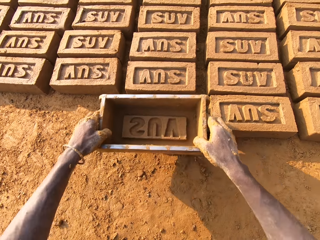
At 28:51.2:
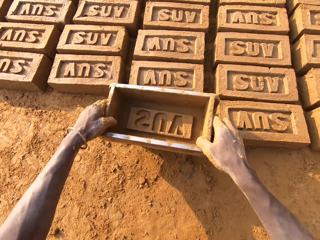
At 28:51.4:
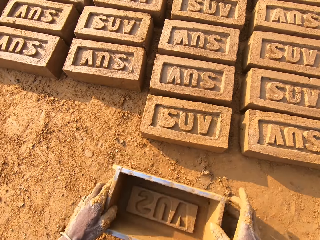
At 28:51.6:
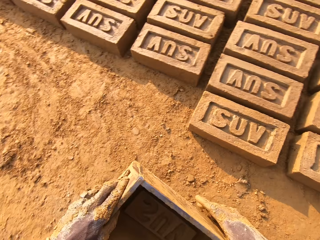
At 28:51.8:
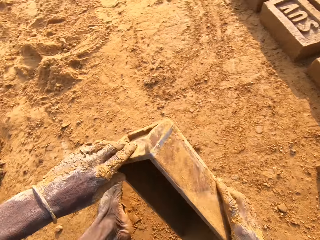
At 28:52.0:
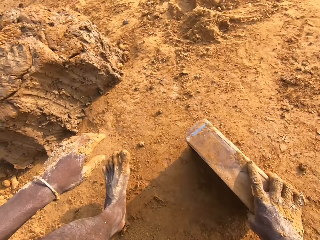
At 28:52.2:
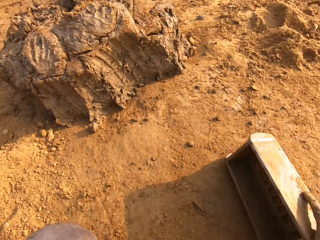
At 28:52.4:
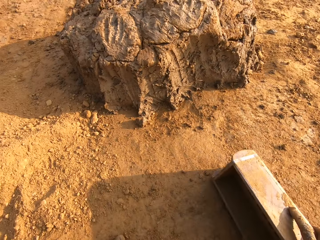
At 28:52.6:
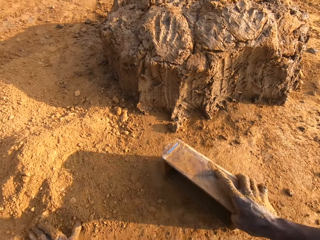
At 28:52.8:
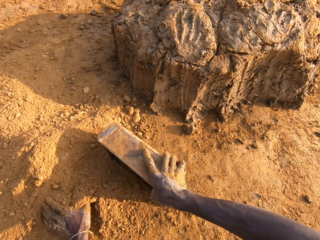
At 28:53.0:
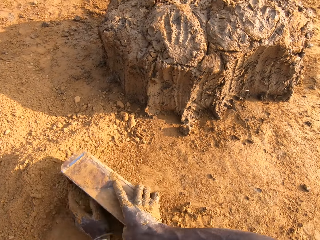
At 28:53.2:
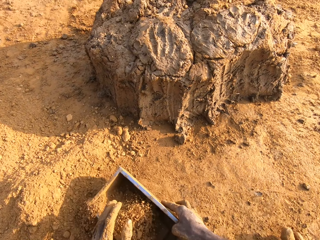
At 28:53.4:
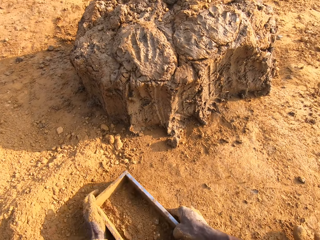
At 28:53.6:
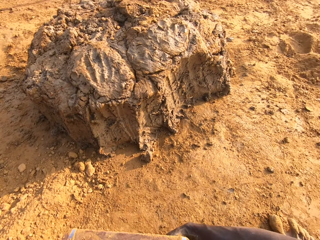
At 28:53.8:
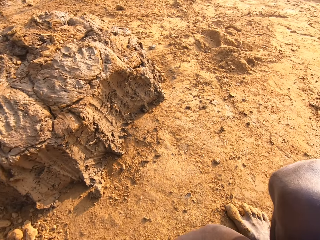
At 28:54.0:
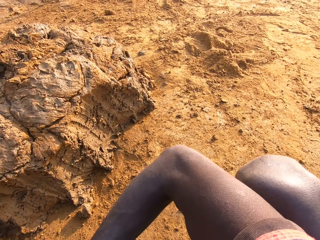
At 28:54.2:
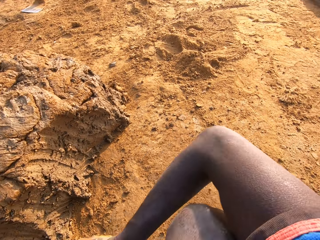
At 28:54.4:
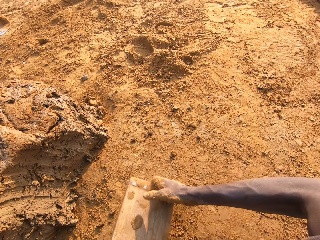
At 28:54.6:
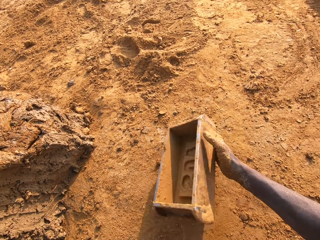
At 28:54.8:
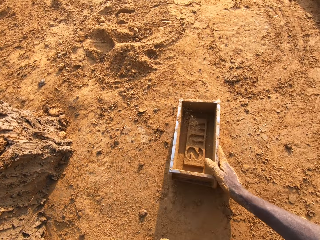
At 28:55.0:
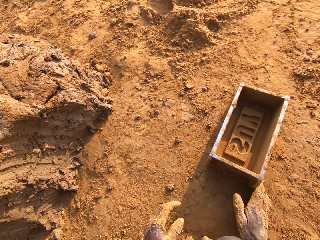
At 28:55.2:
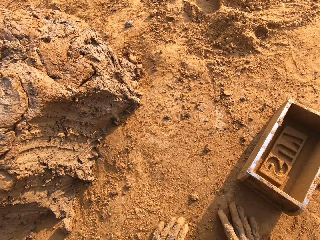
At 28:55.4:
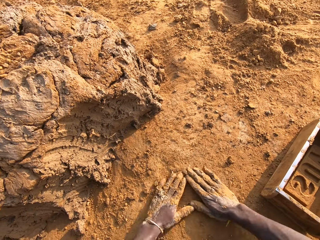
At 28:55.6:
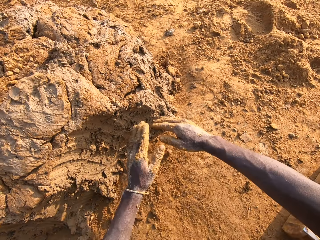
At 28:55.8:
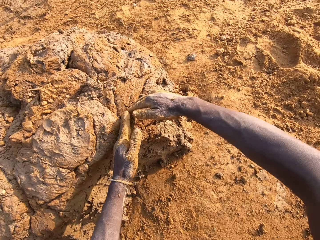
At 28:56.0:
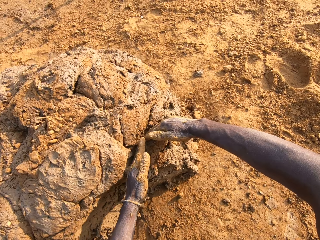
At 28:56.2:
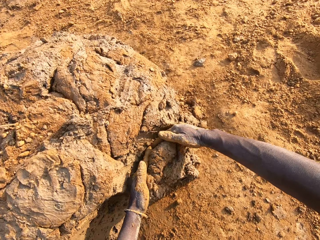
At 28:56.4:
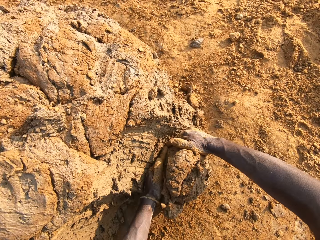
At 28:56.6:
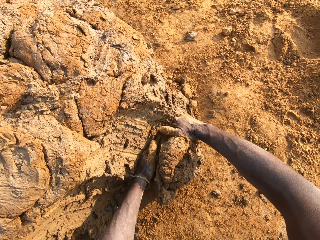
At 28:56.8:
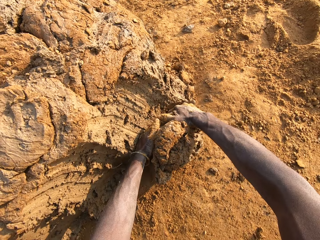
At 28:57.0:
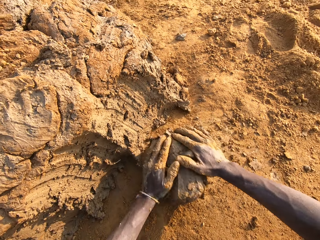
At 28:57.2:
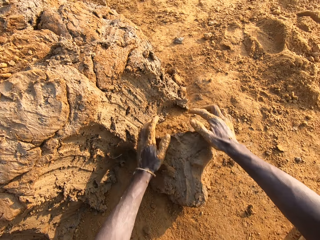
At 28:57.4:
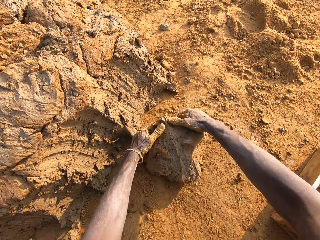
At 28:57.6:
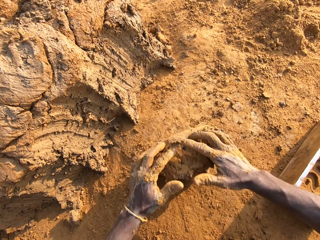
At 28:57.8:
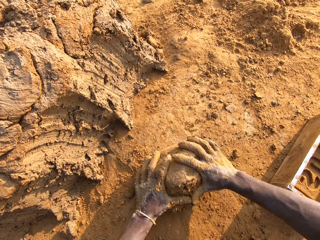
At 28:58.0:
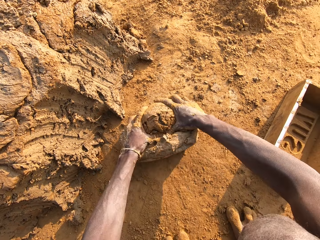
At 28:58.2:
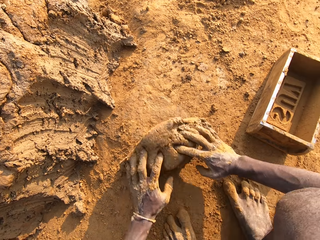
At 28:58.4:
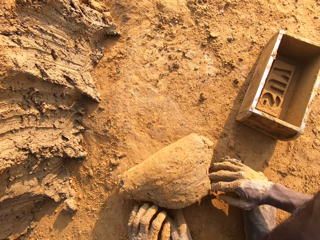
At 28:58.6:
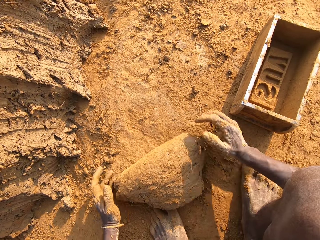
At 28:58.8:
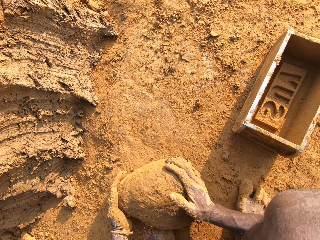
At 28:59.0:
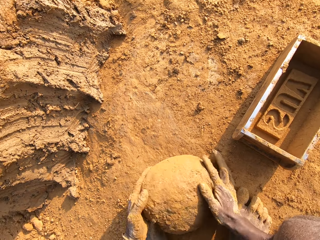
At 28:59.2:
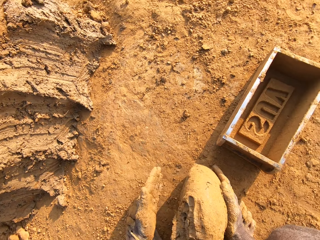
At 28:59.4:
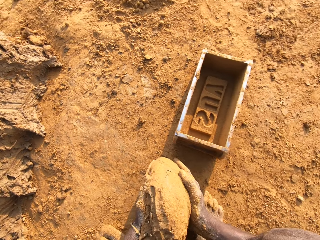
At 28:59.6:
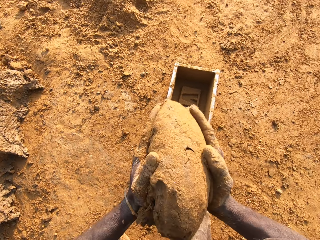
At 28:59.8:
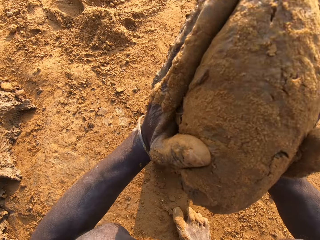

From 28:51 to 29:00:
The camera wearer picks the brick mold from the ground. He taps the brick with the brick mold. He moves the brick mold to the sandy part. He puts dry soil in the brick mold. He packs sand with the brick mold. He pours out the sand from the brick mold. He puts the brick mold on the ground. He slides his hands on the ground. He cuts out mortar from the heap of mortar with his hands. He puts mud in the brick mold. He molds the mortar on the ground.

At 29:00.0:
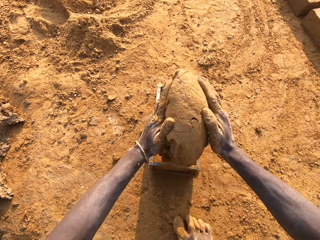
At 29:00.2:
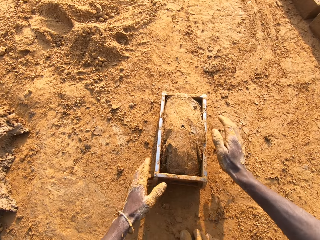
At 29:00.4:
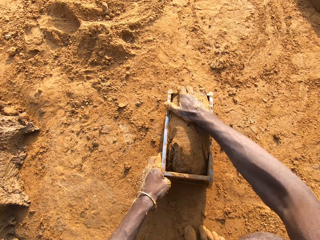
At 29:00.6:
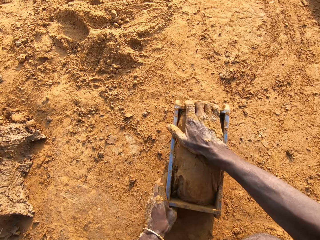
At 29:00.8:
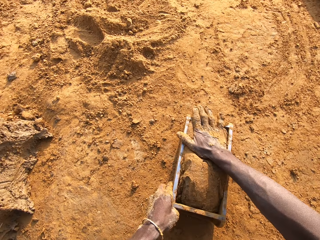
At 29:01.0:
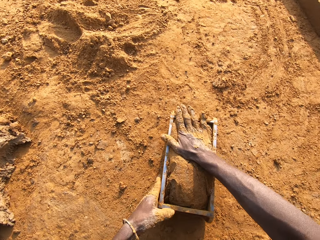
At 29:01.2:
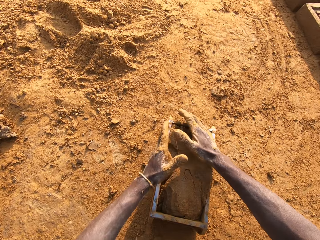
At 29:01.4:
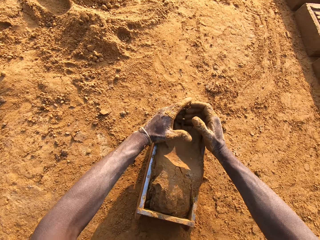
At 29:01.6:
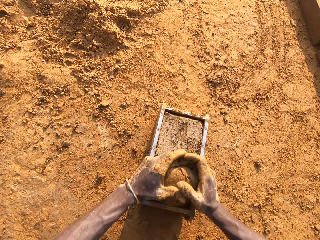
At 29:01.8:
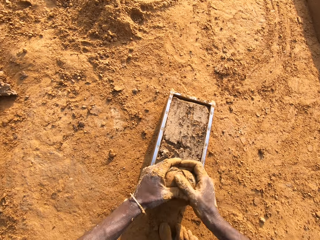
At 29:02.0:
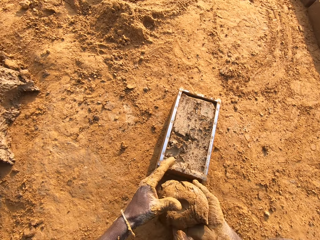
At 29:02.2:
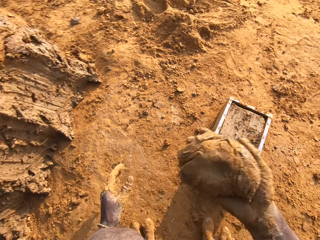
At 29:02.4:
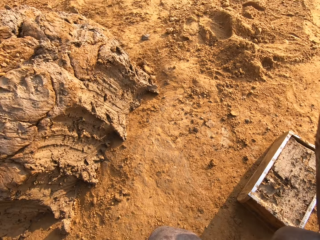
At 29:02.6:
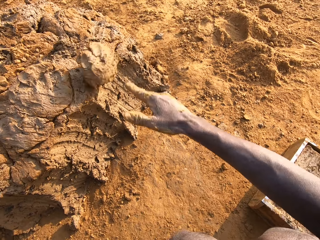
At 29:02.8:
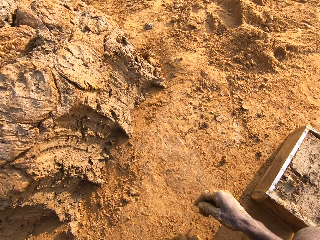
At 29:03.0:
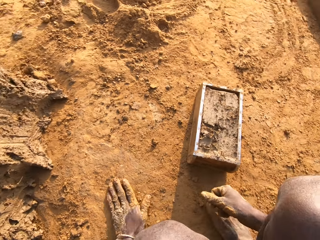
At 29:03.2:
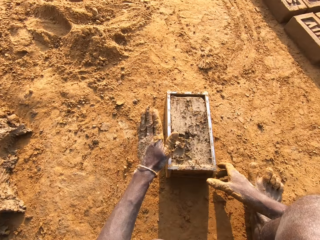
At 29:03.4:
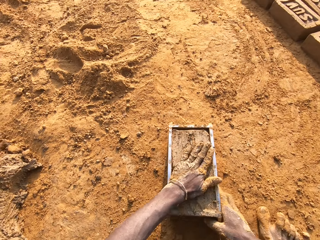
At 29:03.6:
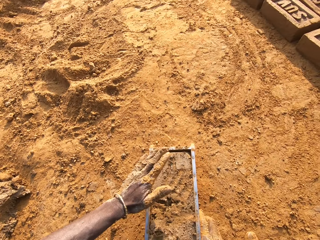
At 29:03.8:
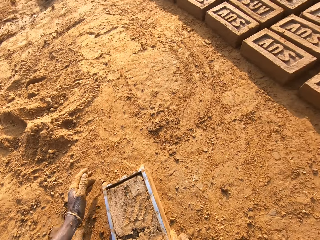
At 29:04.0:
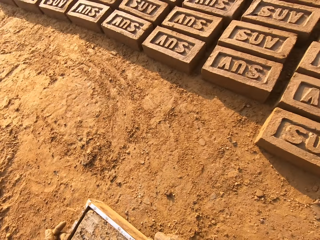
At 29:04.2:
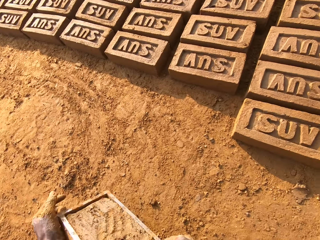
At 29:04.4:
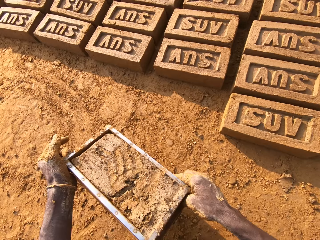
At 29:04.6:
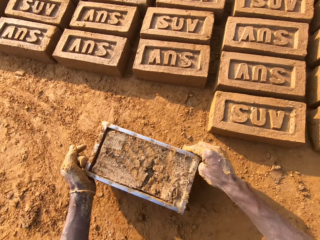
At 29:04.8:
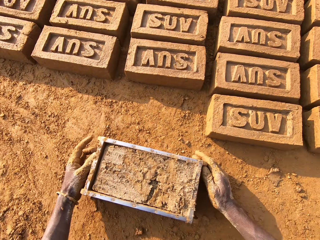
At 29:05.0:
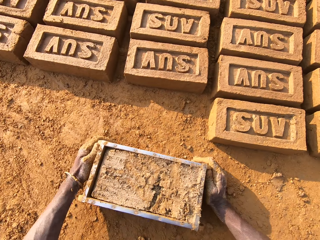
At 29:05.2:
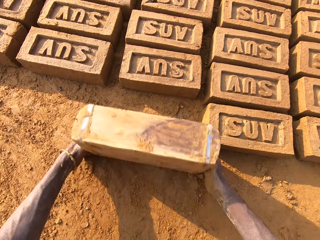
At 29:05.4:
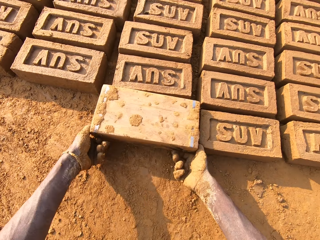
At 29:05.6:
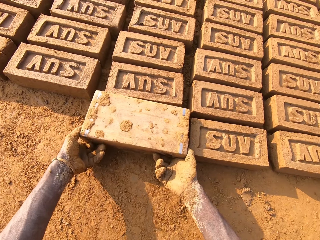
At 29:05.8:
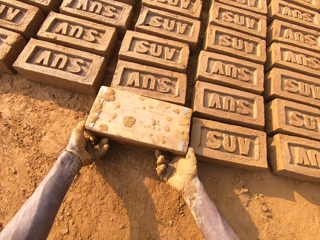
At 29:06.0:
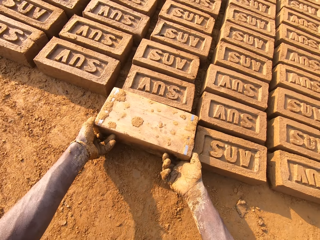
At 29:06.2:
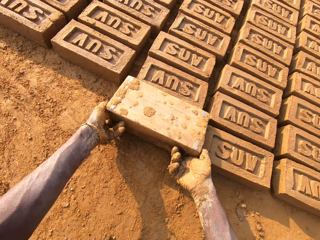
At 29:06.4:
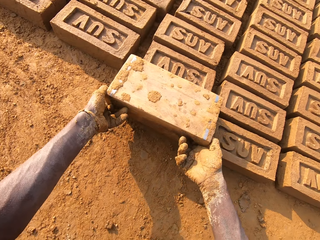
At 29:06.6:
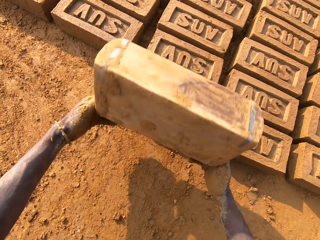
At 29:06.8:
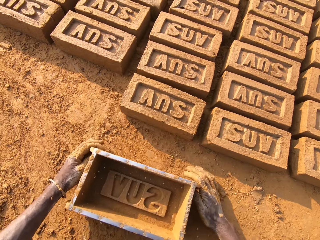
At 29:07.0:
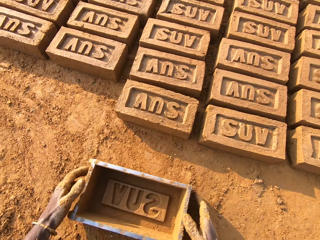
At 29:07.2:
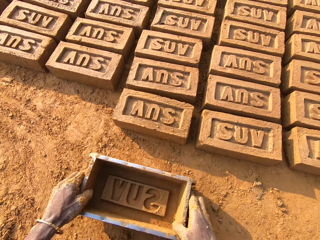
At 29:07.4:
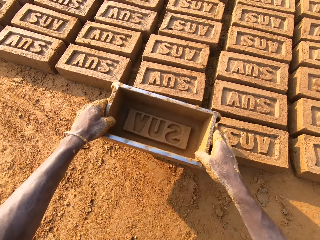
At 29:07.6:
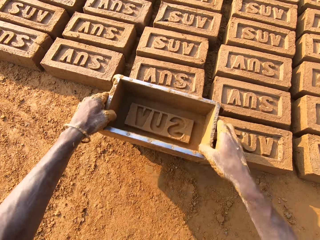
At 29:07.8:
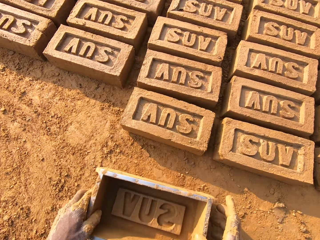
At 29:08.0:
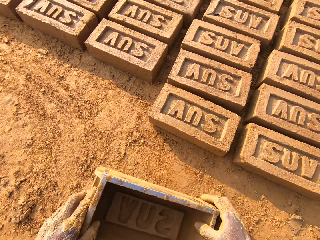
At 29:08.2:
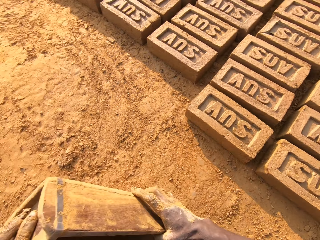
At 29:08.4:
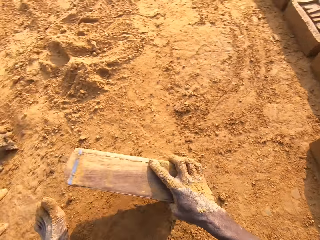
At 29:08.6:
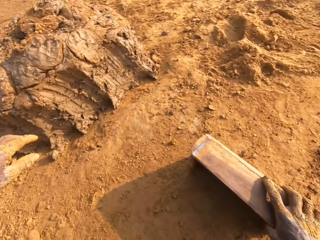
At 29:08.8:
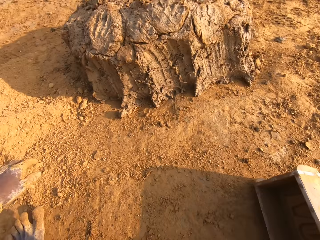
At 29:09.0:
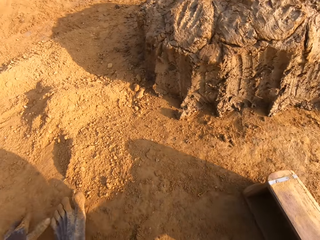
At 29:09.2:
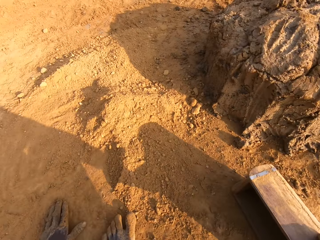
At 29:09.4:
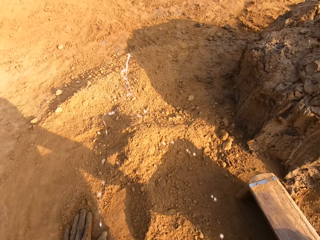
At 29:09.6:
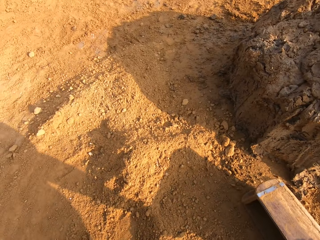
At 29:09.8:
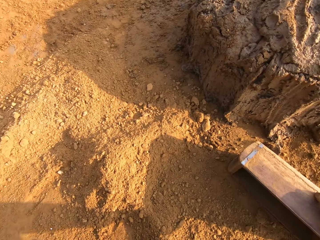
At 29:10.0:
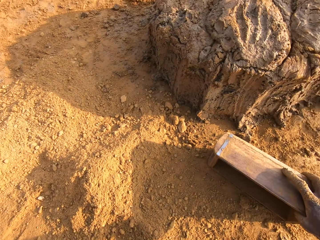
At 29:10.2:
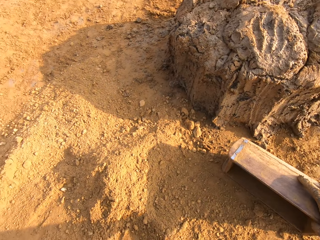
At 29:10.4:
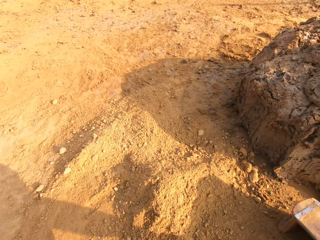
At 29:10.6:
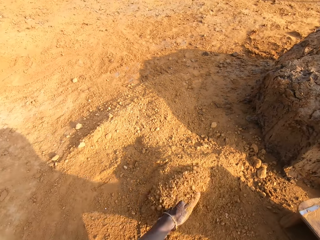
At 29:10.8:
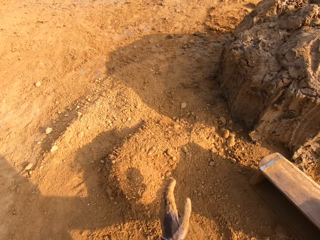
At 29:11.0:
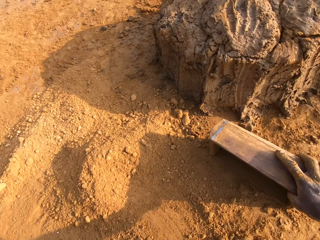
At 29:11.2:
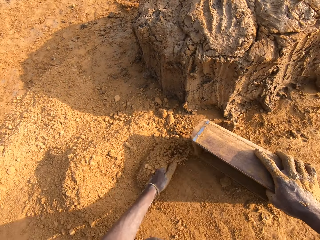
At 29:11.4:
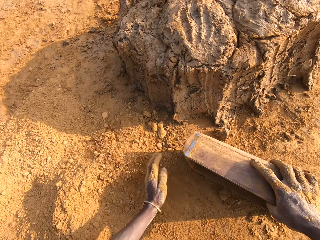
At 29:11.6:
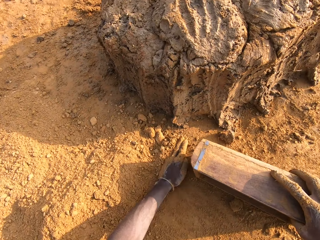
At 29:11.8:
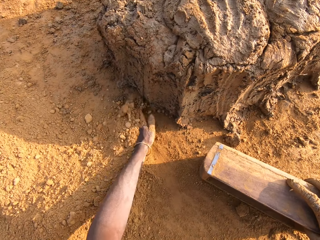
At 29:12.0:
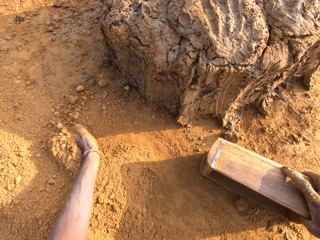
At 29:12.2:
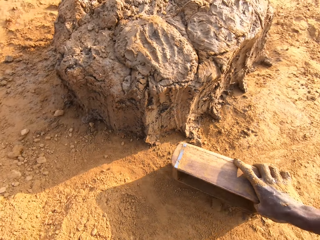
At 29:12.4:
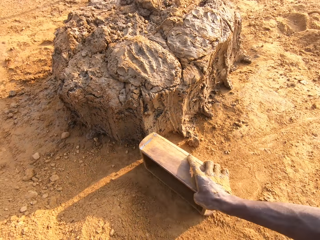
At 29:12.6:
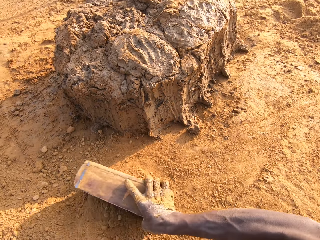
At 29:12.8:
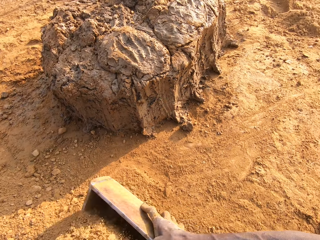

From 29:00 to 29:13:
The camera wearer loads the mortar into the brick mold. He scrapes the mortar from the brick mold with his hands. He drops the mortar in his hand on the heap of mortar. He slides his left hand on the ground. He beats the mortar in the brick mold with his right hand. He moves the brick mold closer to the bricks on the ground. He molds the brick. He flips the brick mold upside down. He removes the brick mold from the brick. He puts the brick mold on the ground. He picks the brick mold from the ground. He taps the brick with the brick mold. He moves the brick mold to the sandy part. He spits on the ground. He spreads sand on the ground with his left hand. He puts dry soil in the brick mold. He packs the sand with the brick mold.
